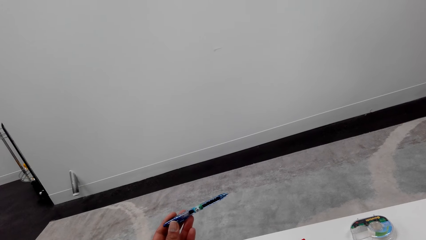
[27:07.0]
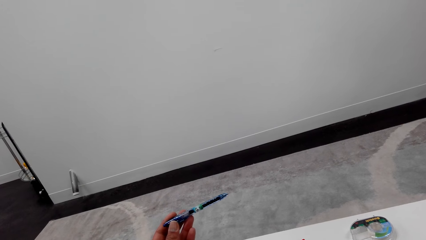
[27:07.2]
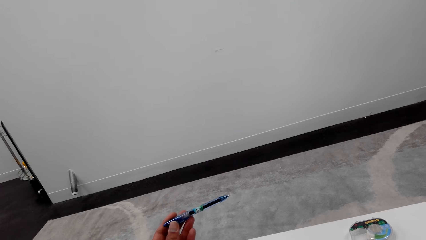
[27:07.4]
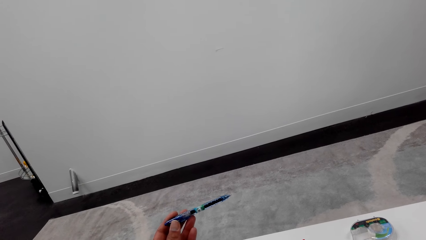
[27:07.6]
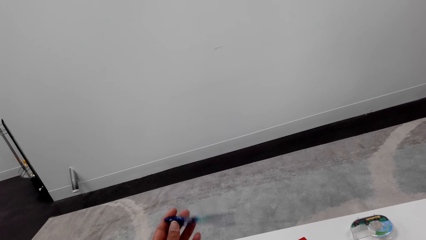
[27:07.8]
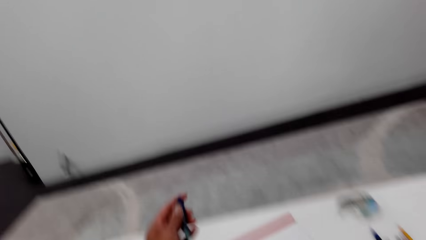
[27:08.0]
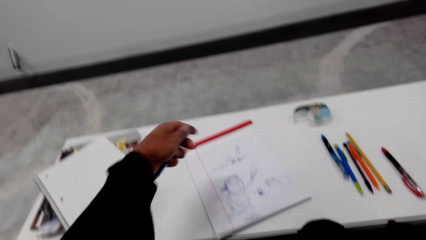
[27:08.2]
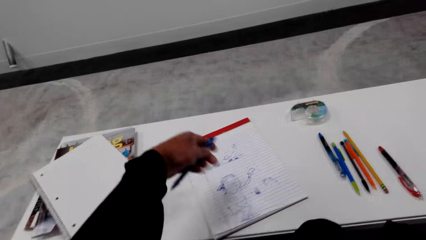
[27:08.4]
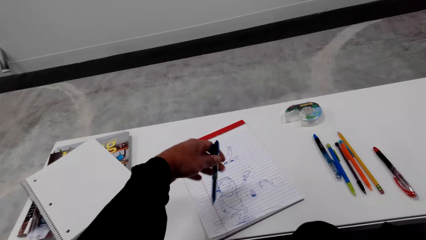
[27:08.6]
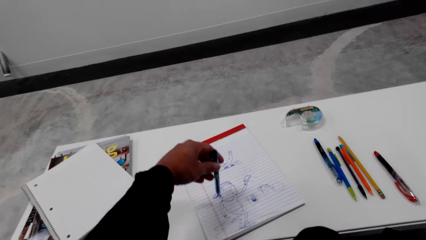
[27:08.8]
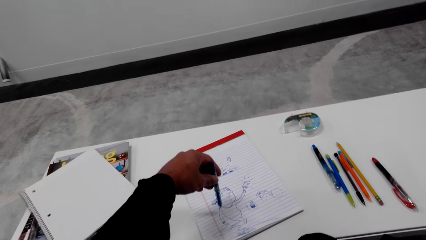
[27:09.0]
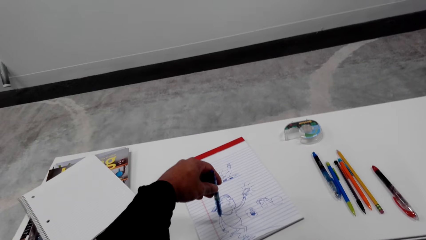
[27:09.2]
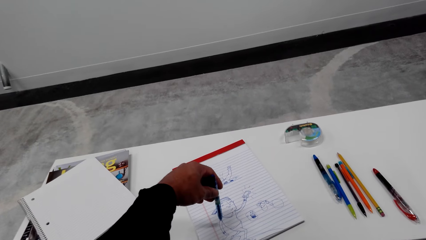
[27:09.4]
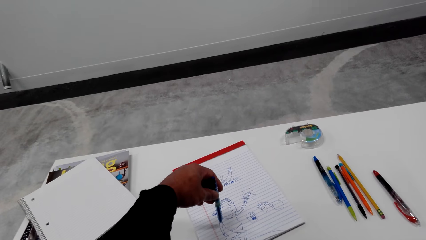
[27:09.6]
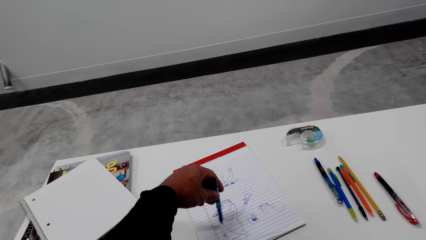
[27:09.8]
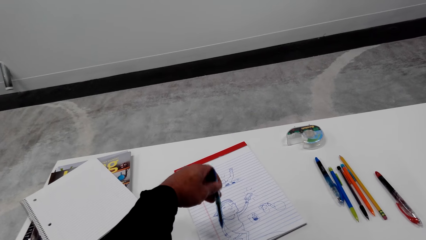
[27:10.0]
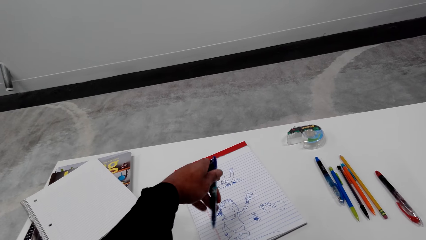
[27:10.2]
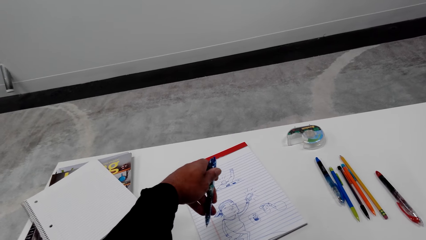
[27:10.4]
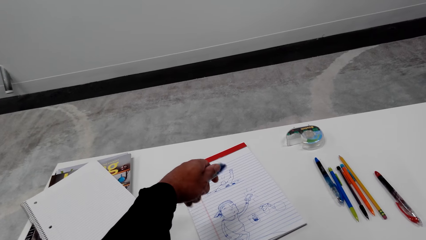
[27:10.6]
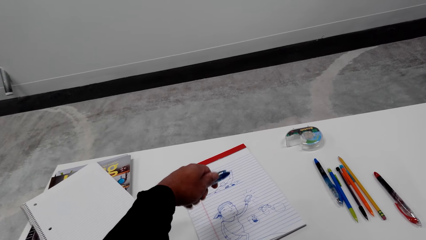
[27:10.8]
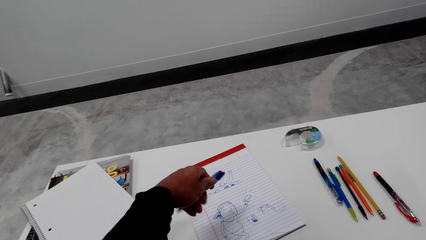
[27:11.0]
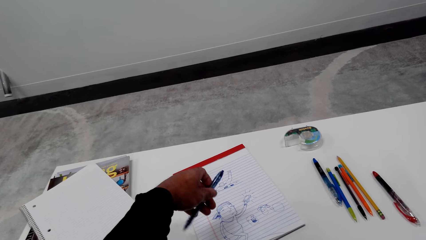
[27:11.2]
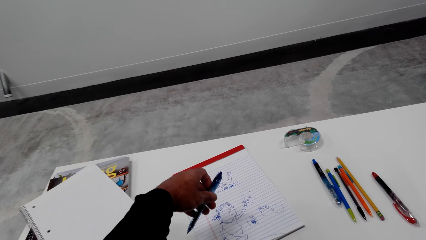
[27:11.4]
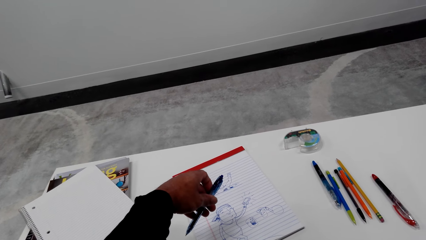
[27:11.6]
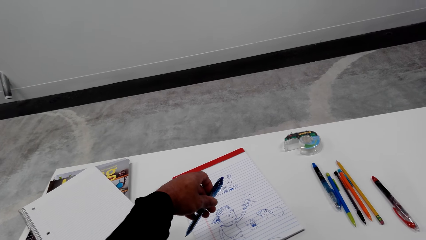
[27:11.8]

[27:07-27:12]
The camera wearer points a pen on a book. They lift the pen and turn the pen.

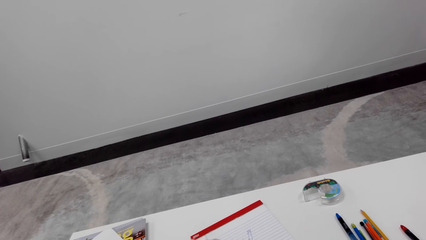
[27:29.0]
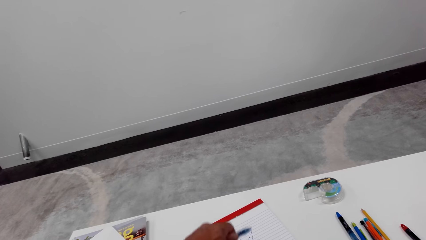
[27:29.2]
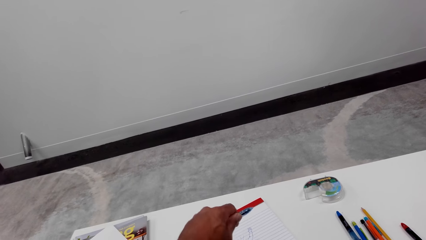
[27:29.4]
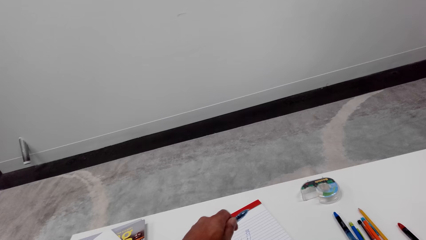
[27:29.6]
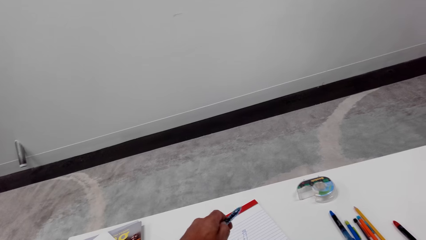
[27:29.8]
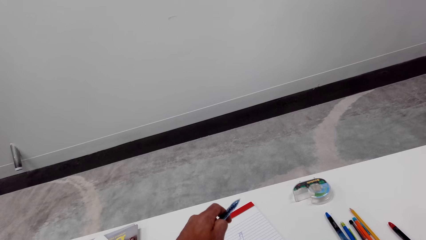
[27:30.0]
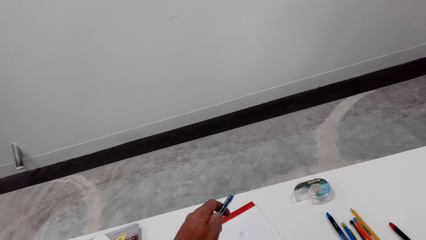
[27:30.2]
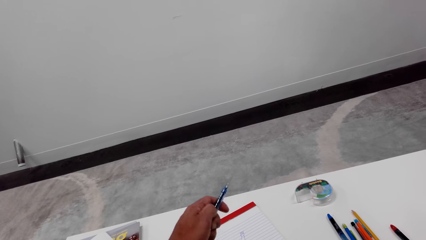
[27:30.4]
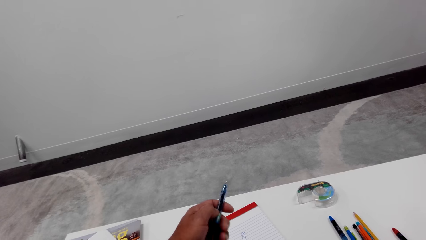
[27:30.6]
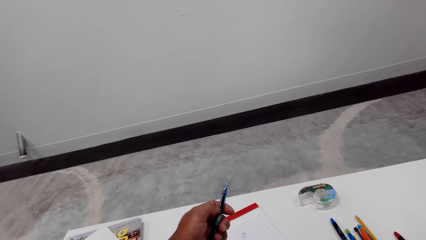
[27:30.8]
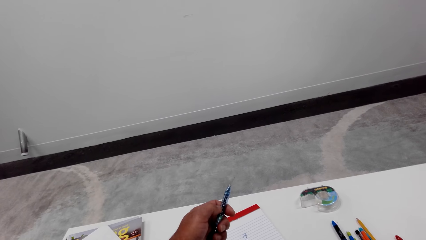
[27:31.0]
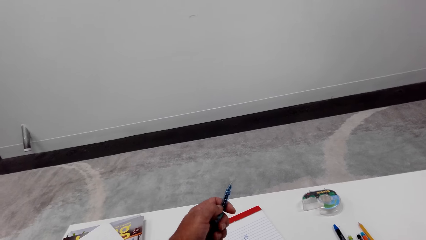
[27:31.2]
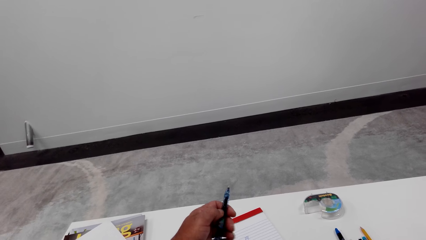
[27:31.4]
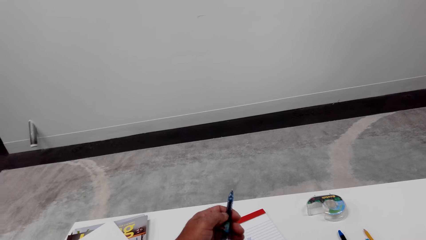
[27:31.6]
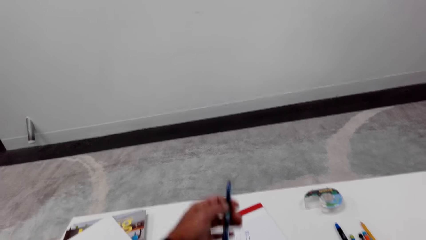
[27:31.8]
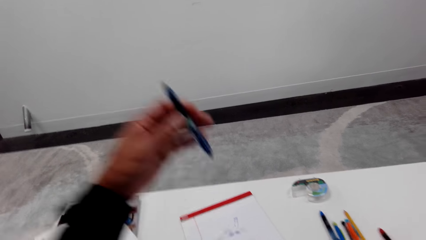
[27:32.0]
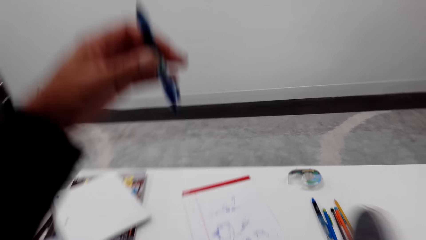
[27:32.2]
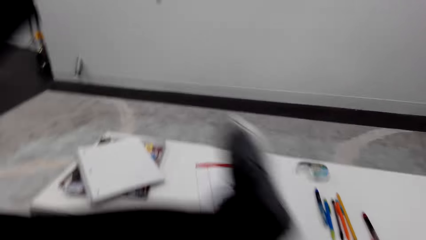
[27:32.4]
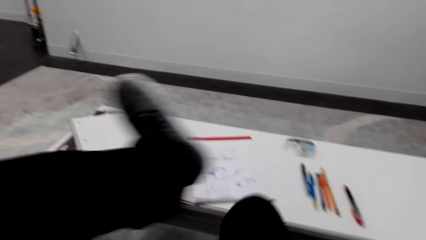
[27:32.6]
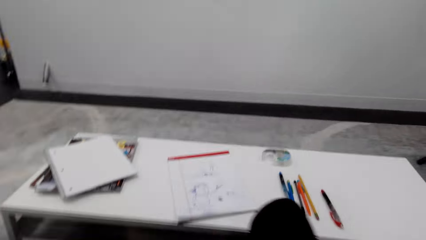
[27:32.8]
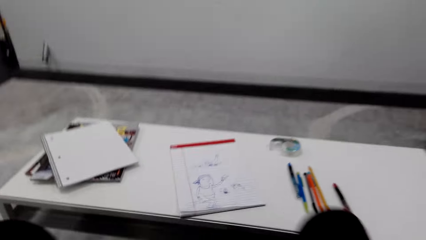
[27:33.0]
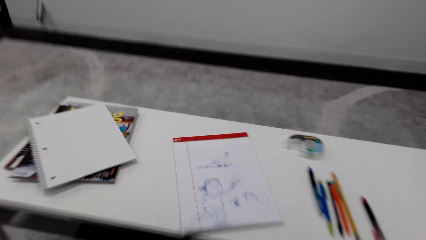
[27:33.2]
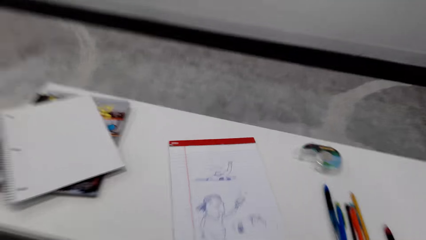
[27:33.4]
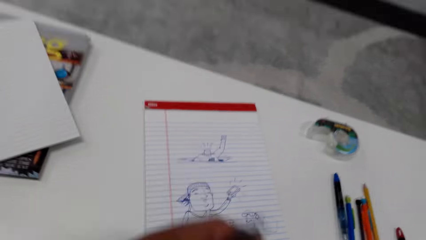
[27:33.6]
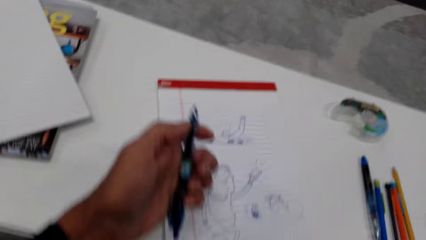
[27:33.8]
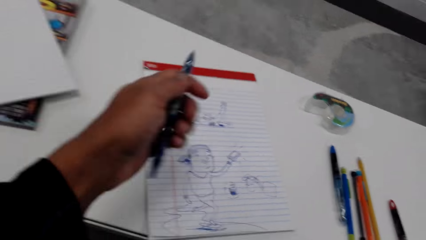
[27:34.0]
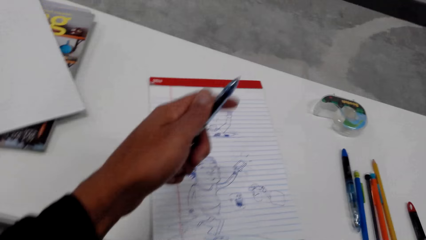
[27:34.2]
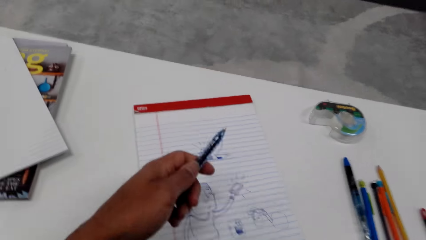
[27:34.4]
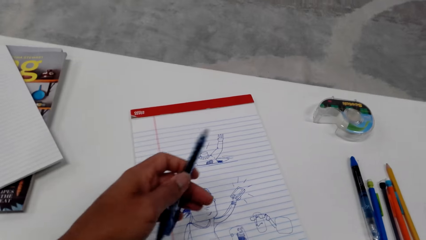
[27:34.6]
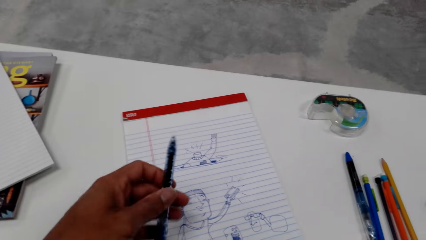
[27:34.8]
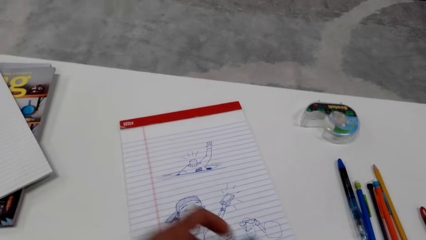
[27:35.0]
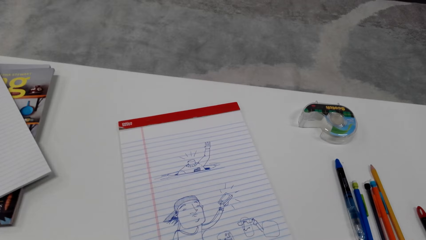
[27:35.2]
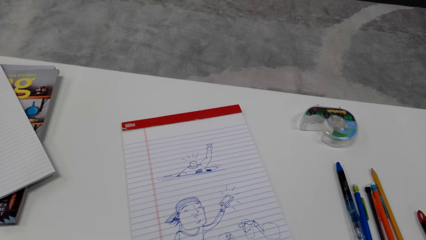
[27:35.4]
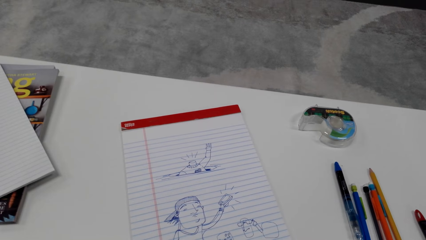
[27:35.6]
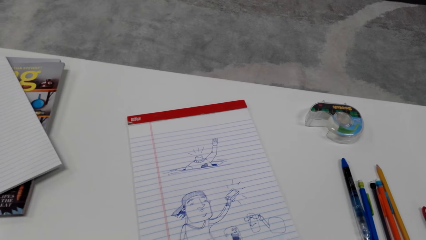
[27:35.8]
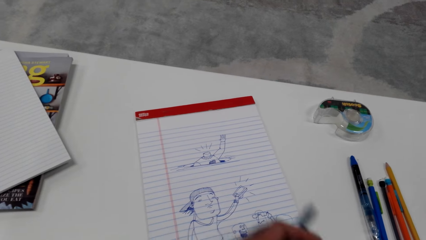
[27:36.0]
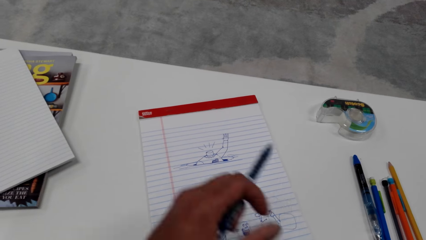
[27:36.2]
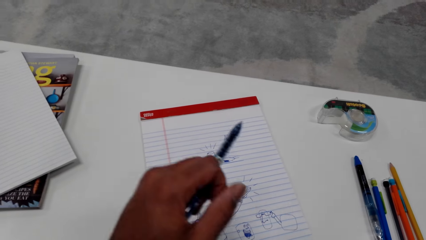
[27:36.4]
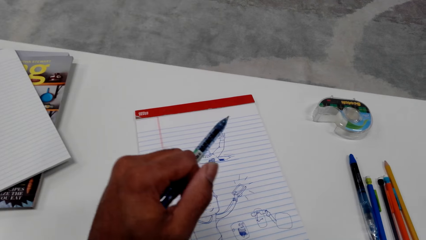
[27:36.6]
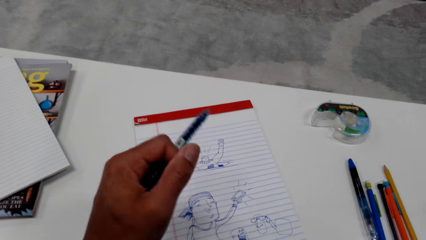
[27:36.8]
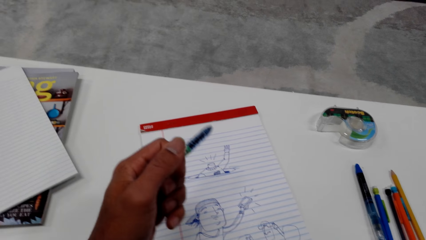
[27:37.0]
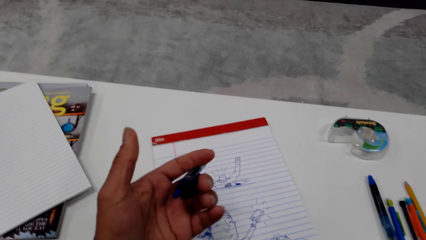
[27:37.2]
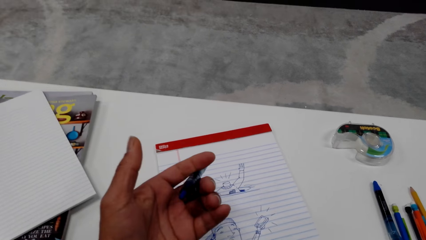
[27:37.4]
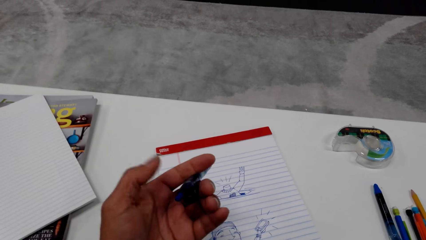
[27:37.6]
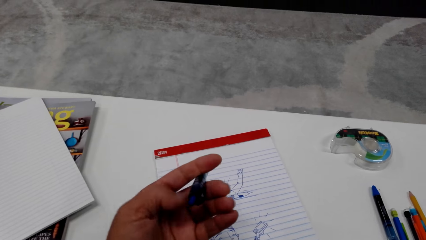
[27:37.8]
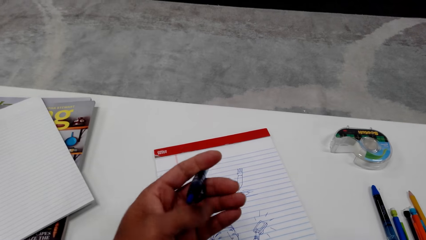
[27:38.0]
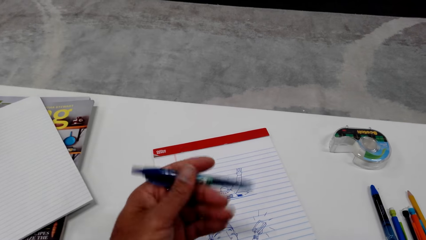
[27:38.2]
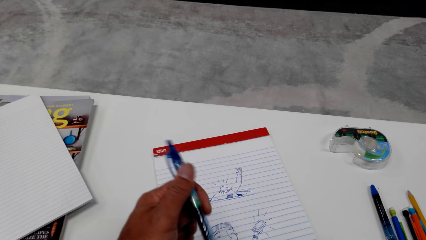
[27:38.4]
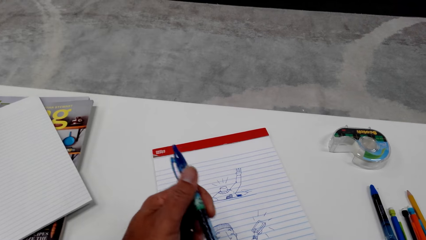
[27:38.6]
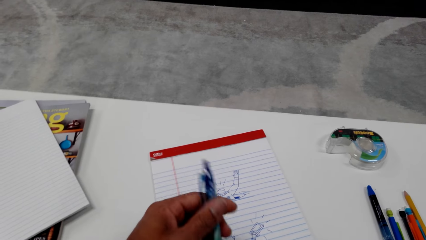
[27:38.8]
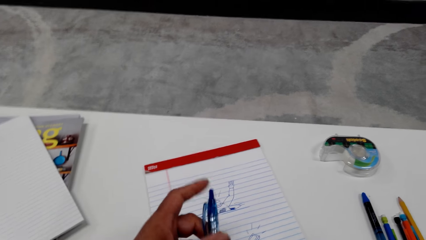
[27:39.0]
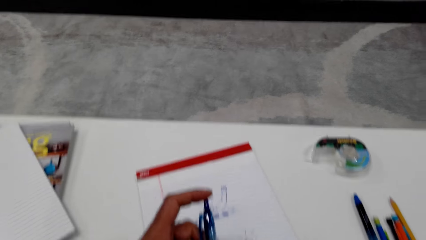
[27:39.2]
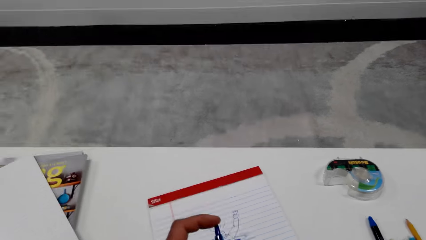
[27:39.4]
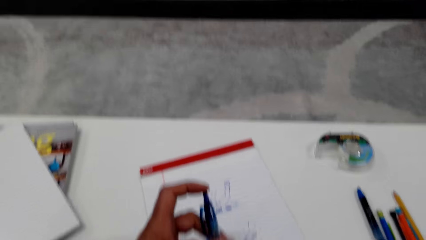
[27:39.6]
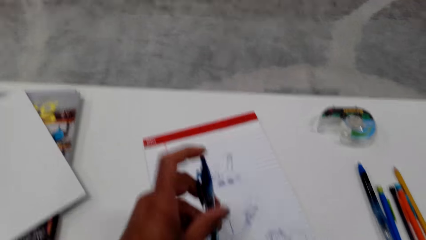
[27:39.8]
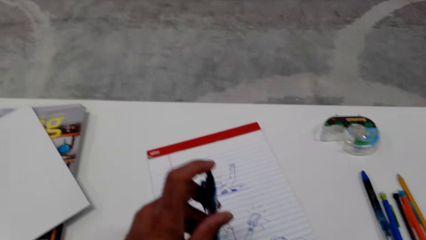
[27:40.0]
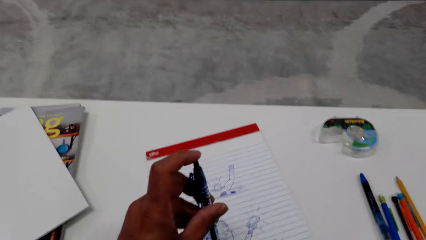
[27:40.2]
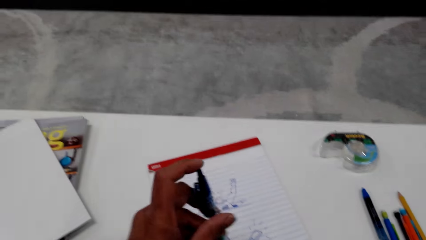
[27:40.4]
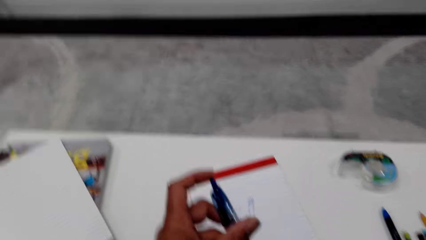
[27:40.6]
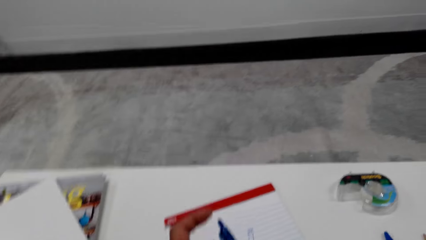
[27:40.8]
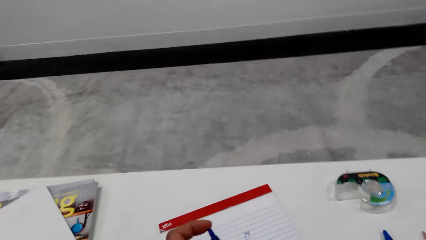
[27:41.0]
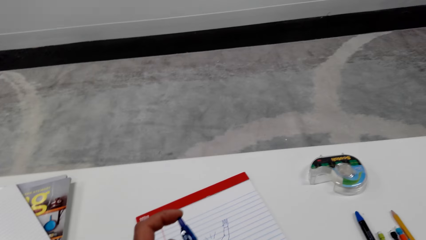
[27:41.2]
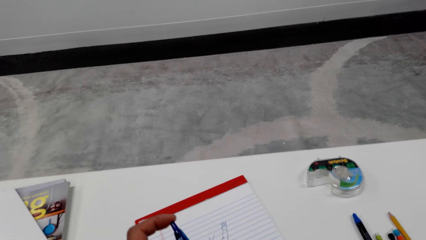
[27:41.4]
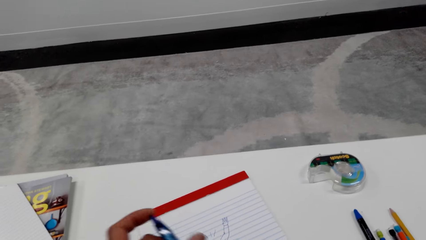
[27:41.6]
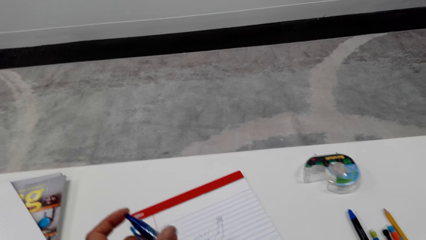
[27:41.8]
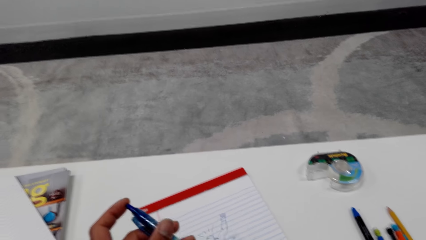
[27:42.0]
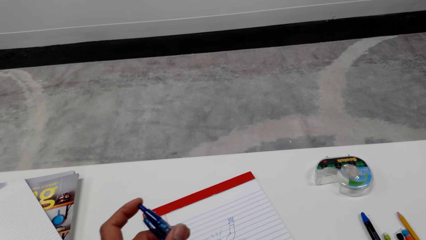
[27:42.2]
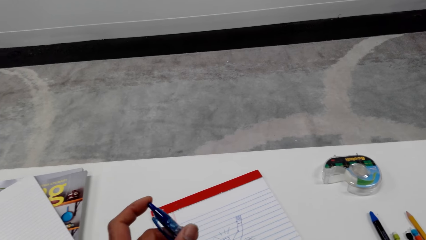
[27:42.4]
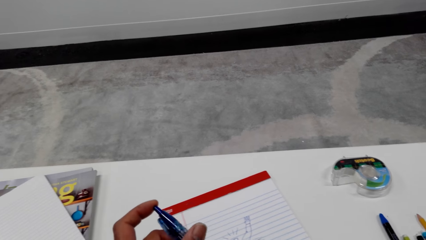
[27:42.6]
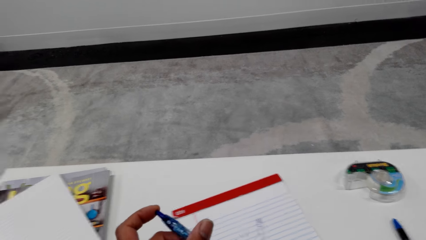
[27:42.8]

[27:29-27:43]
The camera wearer holds a pen. They look around.
